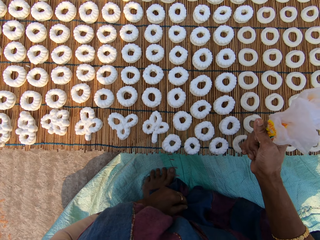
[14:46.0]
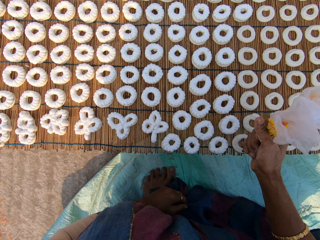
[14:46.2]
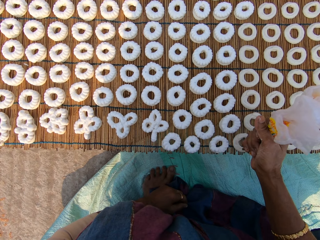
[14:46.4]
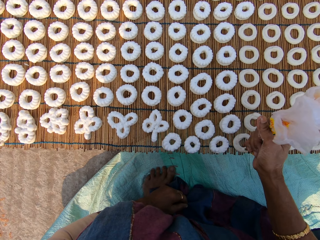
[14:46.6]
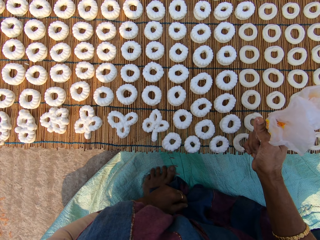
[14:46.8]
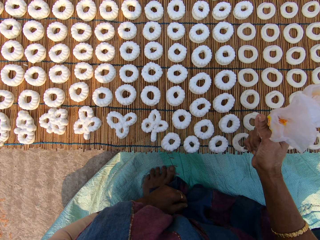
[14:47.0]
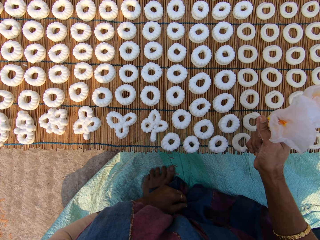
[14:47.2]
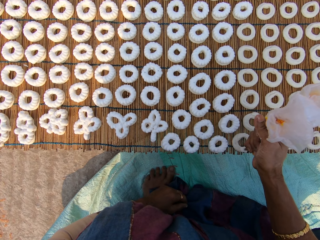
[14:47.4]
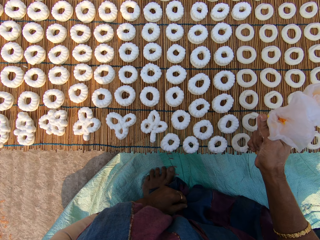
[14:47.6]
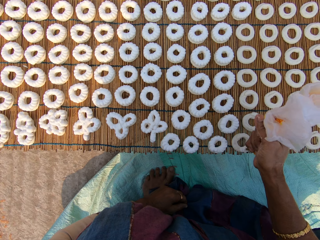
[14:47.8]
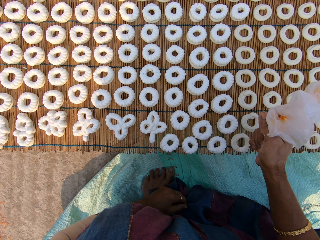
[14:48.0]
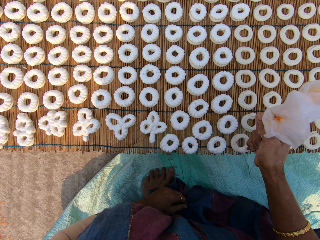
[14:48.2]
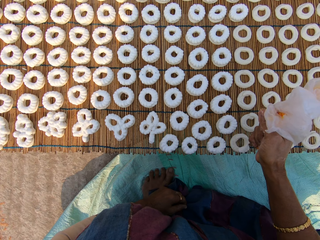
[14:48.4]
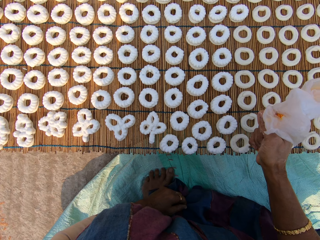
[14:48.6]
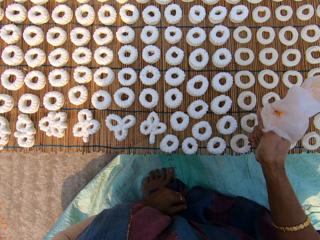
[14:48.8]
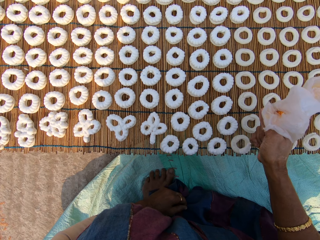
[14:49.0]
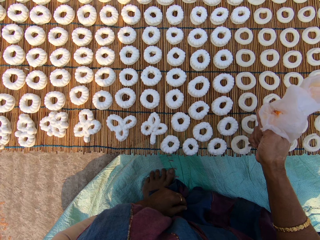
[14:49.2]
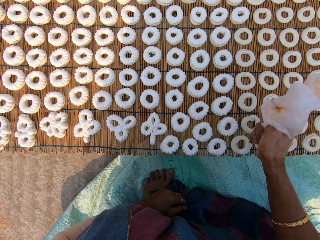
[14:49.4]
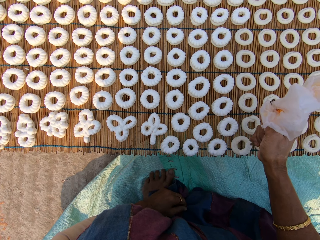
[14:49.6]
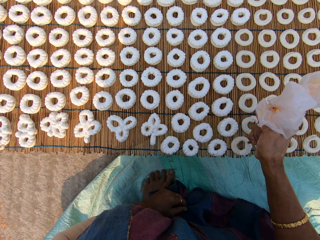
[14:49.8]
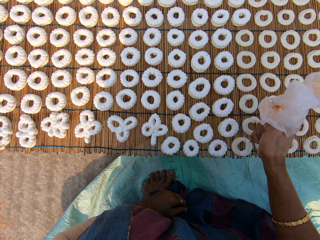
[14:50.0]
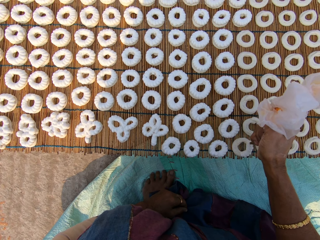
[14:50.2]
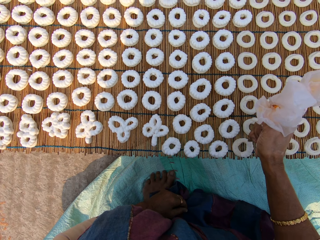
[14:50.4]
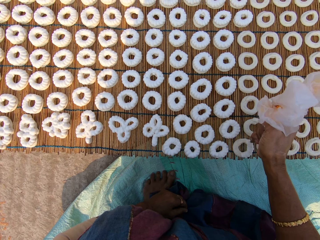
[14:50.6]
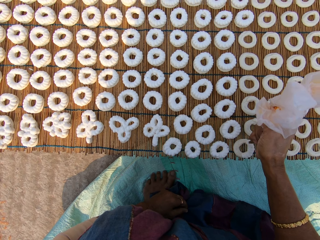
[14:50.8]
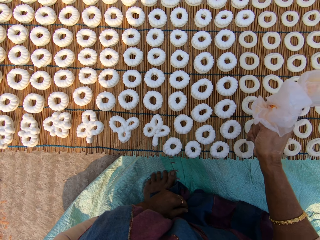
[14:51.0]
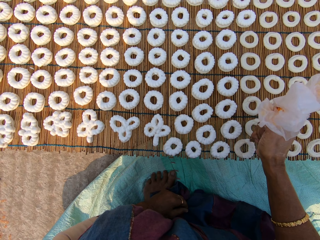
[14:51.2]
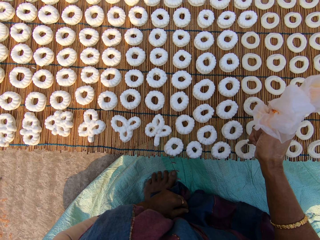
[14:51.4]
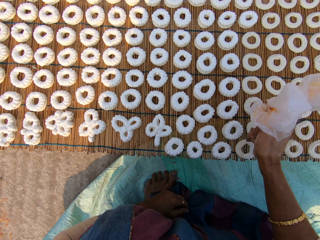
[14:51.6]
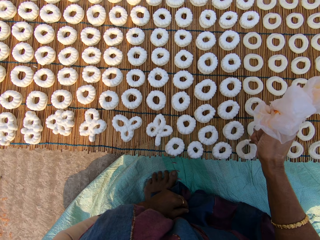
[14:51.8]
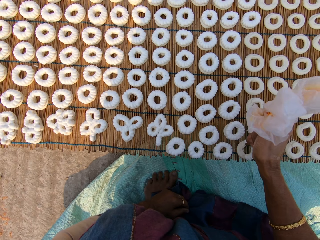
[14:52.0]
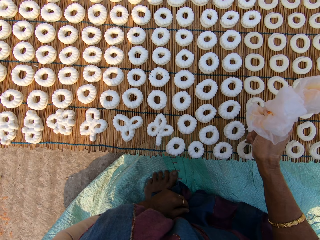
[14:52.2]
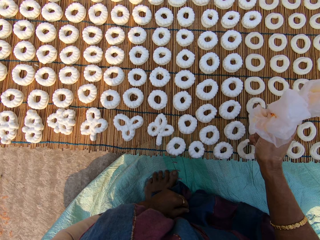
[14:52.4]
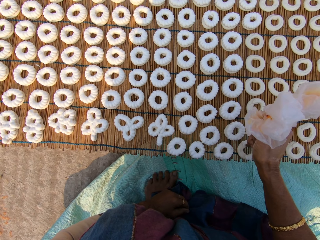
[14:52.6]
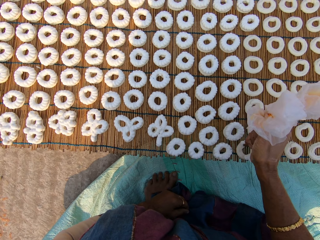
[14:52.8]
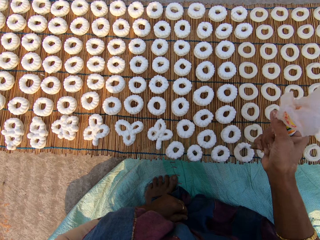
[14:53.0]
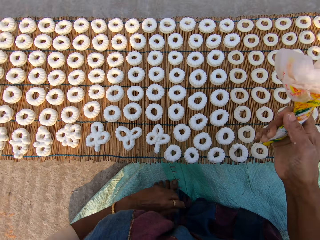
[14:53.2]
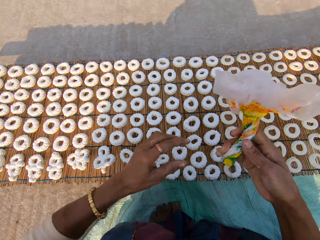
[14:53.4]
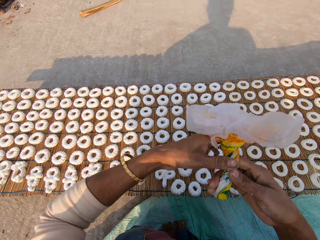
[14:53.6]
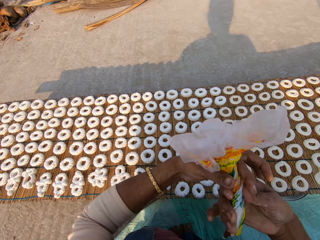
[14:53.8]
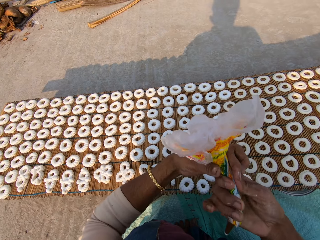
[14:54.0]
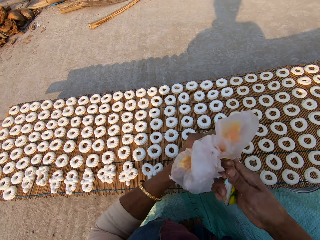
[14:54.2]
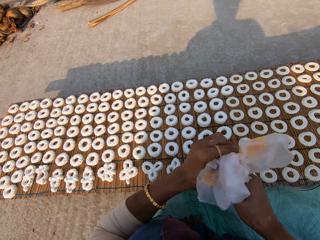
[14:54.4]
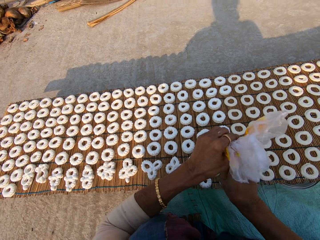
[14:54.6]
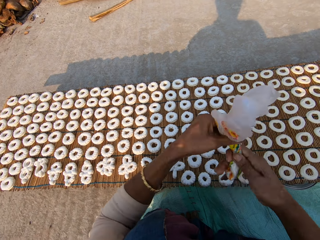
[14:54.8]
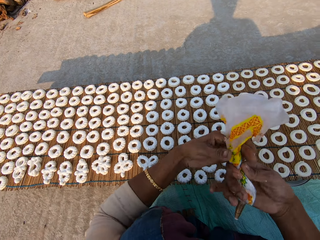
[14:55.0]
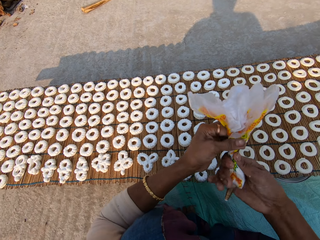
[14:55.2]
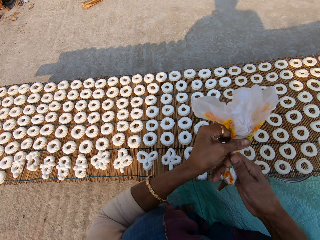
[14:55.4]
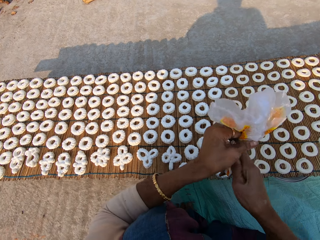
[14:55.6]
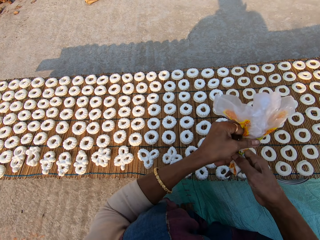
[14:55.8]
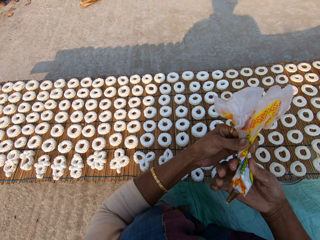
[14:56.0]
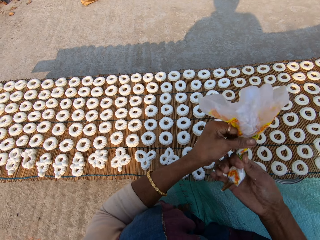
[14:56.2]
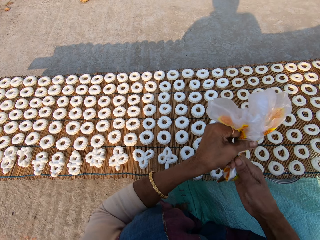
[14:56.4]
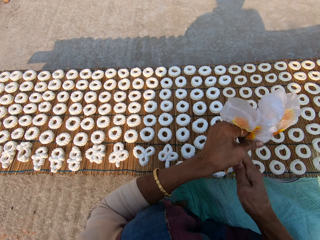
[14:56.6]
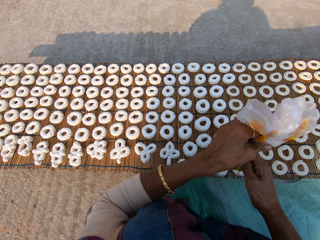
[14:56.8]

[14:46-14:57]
The camera wearer squeezes some muruku on the muruku on the mat with the piping bag in her right hand. She removes her left hand from her left leg. She squeezes the piping bag with both hands.

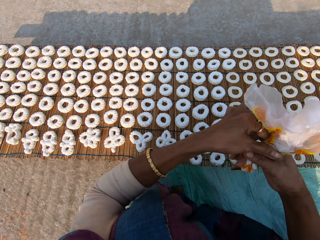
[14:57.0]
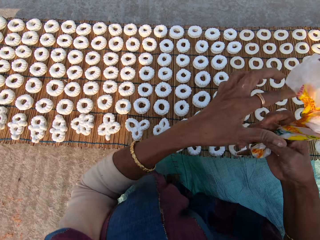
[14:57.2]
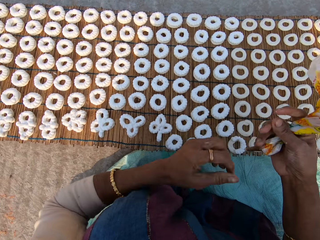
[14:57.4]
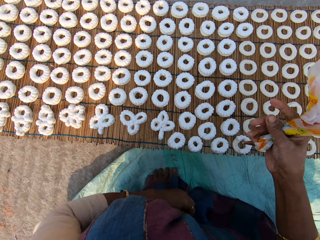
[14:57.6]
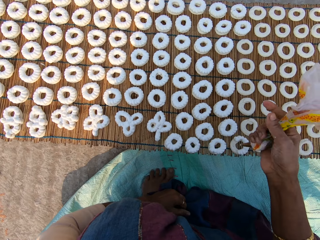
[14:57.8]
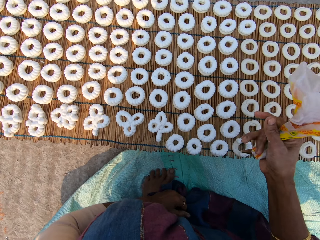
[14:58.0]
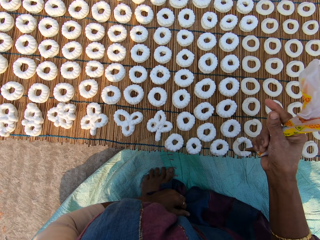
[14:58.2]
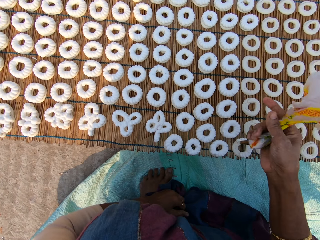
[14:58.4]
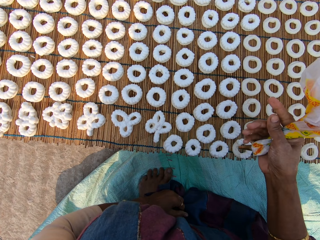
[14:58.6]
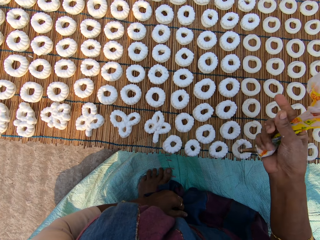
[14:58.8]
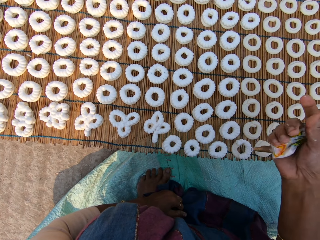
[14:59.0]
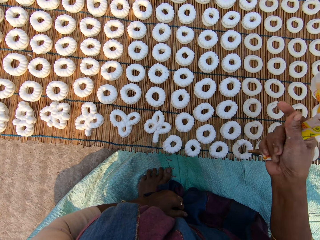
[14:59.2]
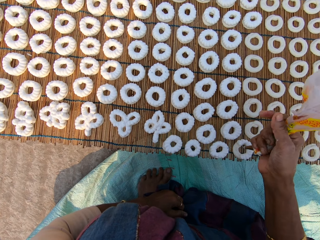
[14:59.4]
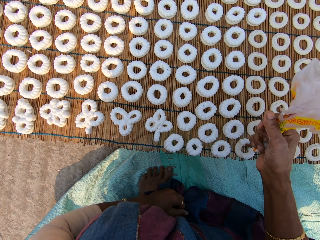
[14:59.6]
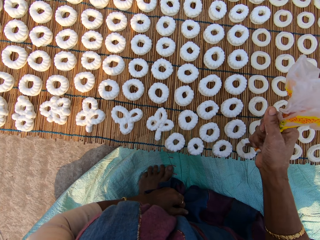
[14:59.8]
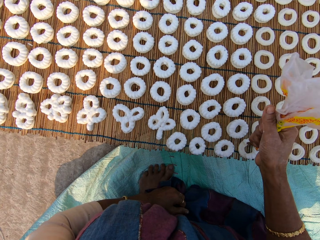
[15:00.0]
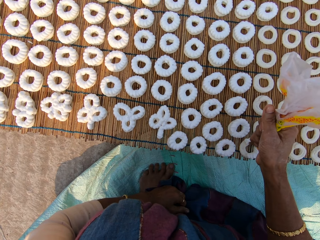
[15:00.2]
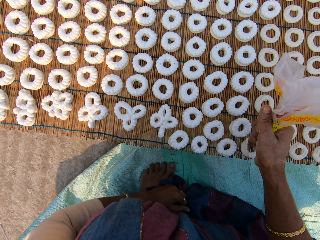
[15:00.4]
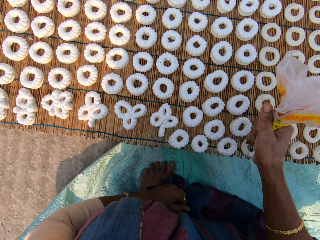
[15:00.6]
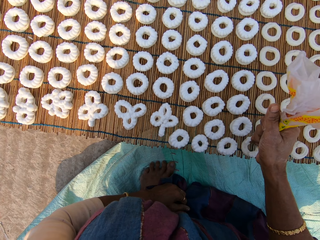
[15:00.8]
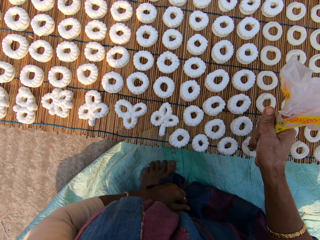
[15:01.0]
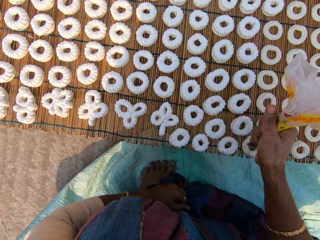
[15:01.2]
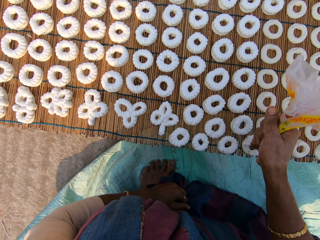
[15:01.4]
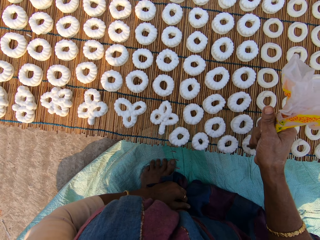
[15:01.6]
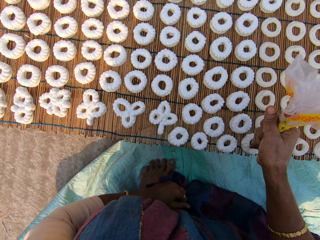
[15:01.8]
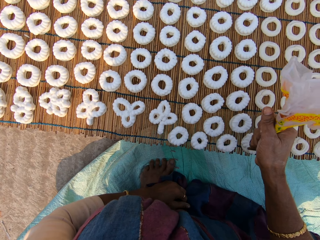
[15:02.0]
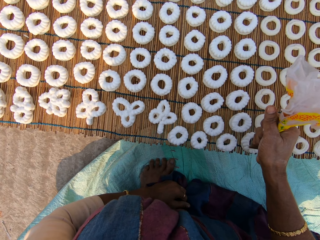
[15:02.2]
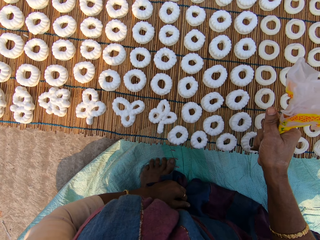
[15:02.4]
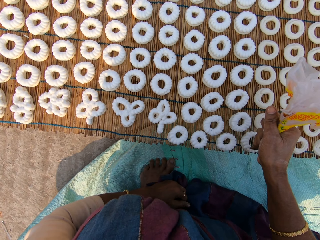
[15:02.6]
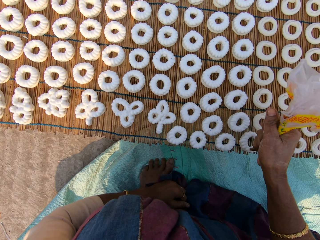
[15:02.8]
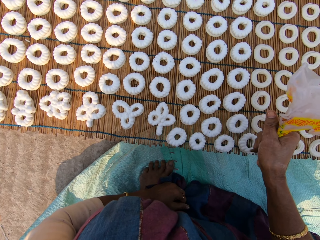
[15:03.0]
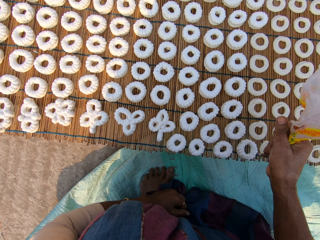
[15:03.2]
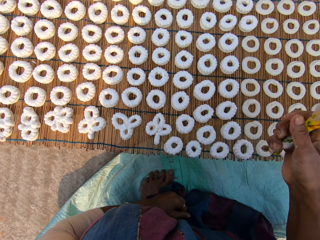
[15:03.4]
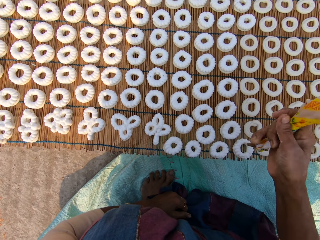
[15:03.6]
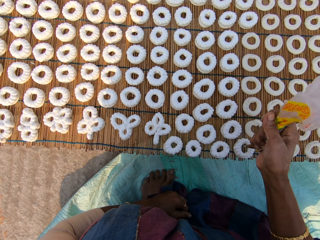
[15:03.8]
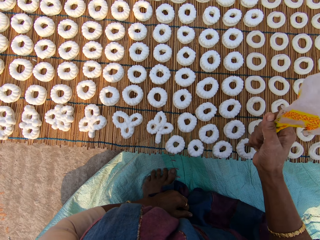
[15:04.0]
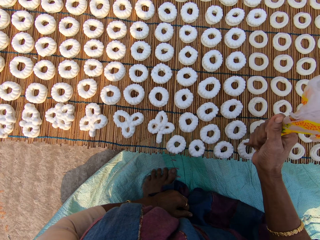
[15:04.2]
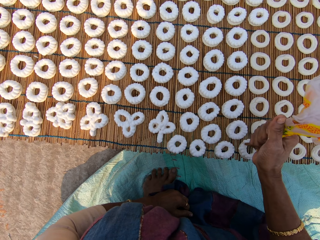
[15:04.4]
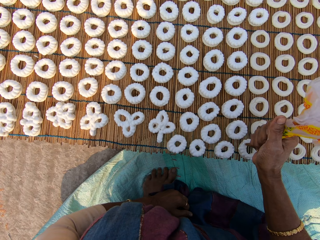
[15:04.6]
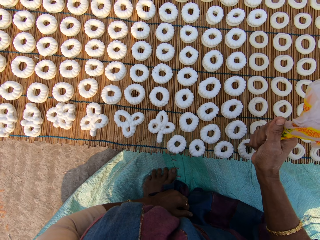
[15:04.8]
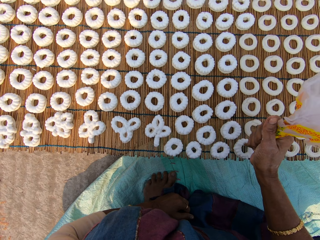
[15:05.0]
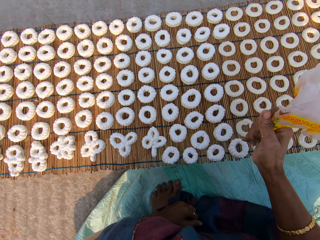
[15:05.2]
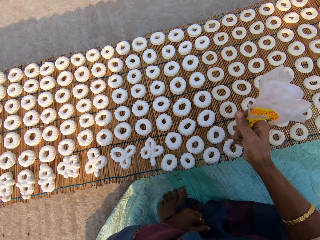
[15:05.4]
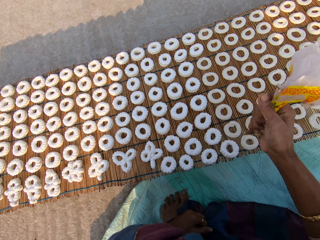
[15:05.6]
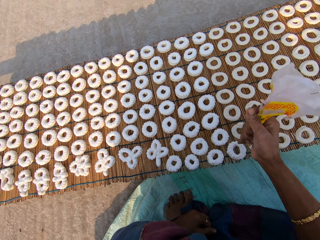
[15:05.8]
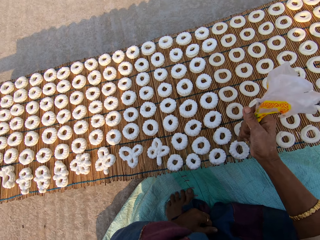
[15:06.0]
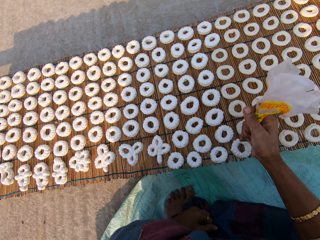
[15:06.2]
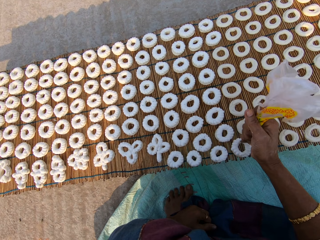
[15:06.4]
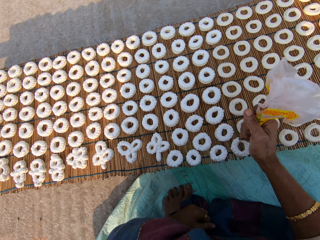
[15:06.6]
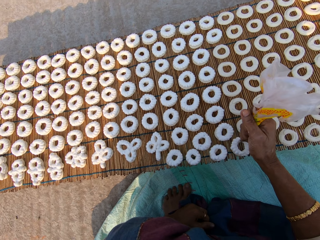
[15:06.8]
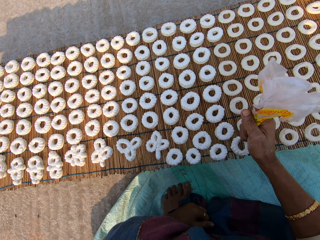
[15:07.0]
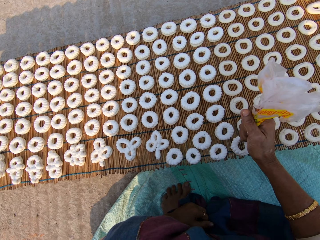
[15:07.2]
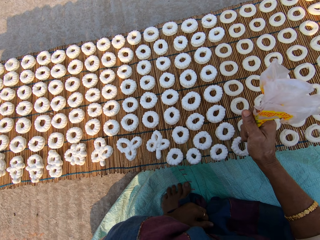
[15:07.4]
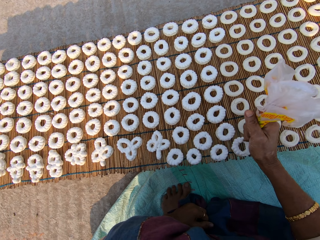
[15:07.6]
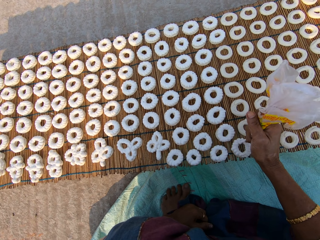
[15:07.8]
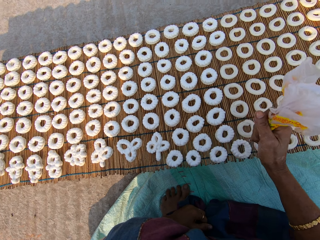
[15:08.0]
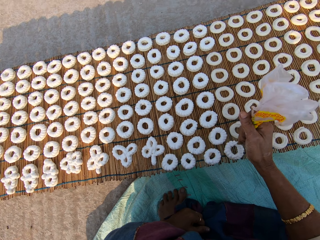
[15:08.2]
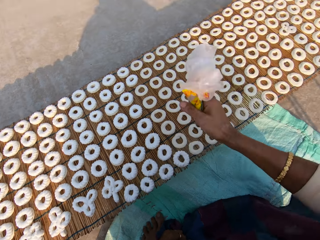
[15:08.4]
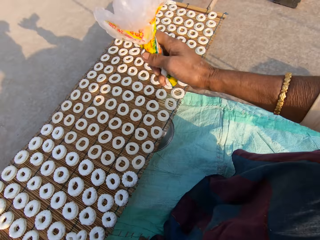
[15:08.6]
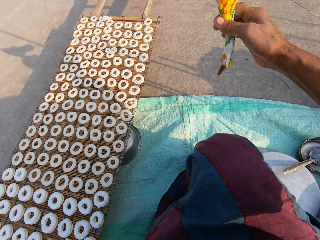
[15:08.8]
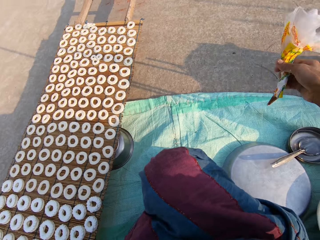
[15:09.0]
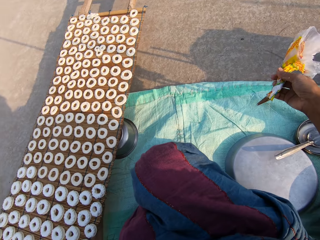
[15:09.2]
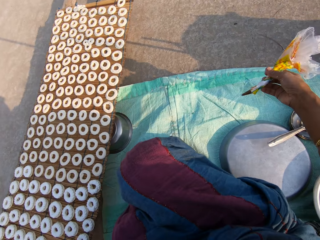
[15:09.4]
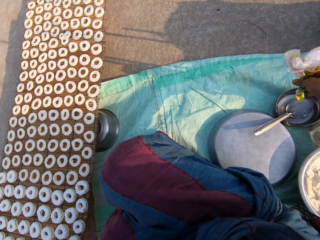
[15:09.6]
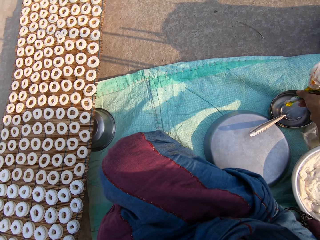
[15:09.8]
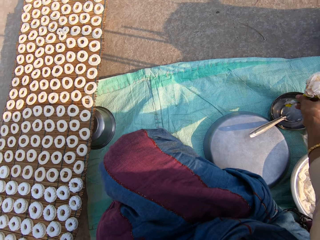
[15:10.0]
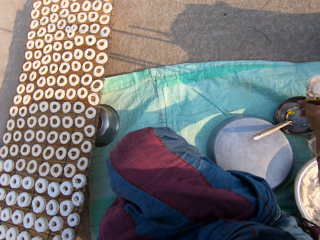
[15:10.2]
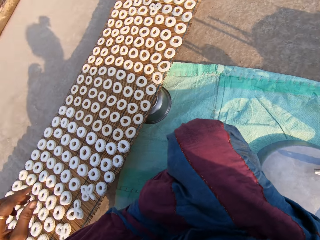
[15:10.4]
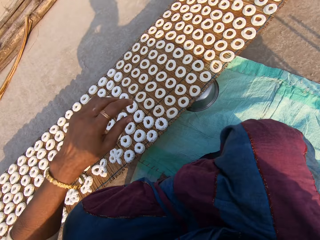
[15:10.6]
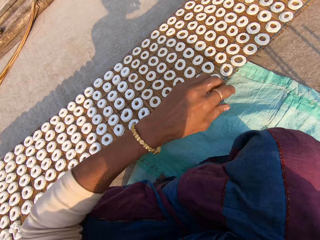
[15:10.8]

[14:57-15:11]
The camera wearer removes her left hand from the piping bag in both hands and places her left hand on her left leg. She squeezes some muruku on the muruku on the mat with the piping bag in her right hand. She applies cream to the donuts on the table. She puts the paper on the table. She shakes the piping bag in the bowl of water on the sack on the ground with her right hand.
